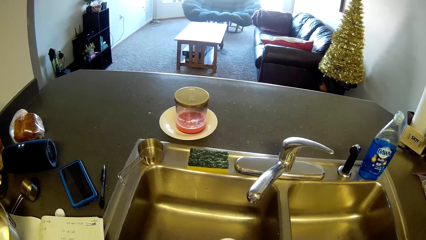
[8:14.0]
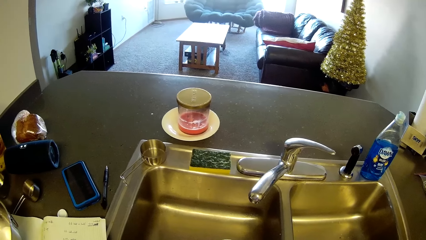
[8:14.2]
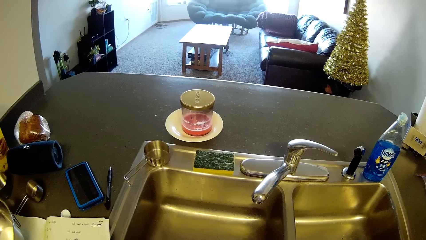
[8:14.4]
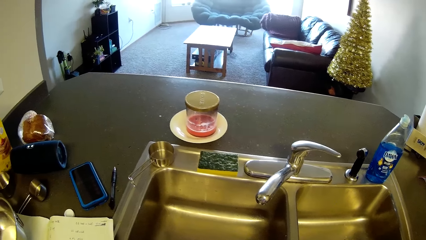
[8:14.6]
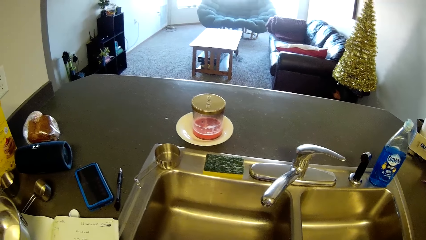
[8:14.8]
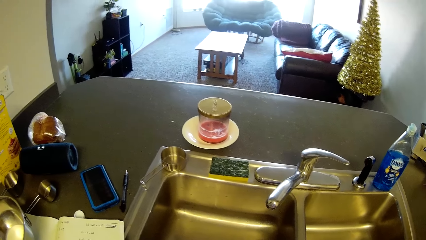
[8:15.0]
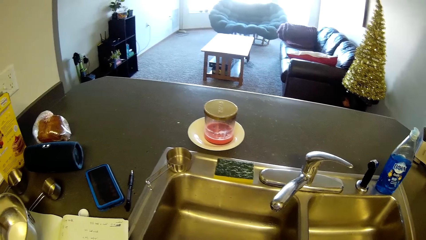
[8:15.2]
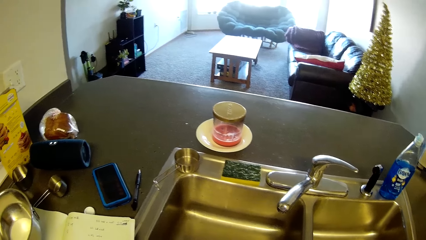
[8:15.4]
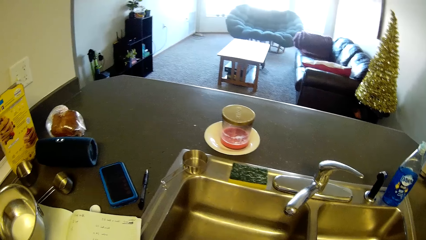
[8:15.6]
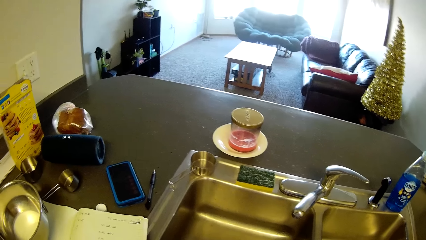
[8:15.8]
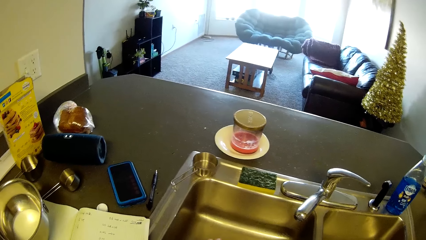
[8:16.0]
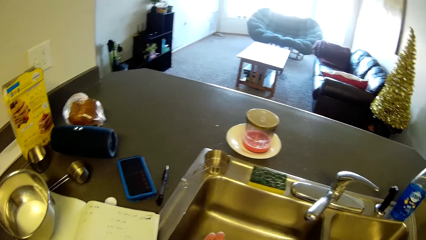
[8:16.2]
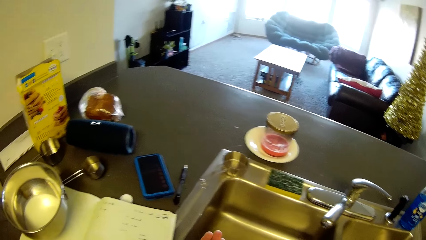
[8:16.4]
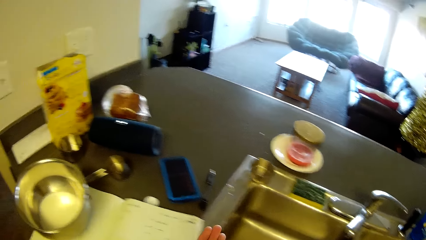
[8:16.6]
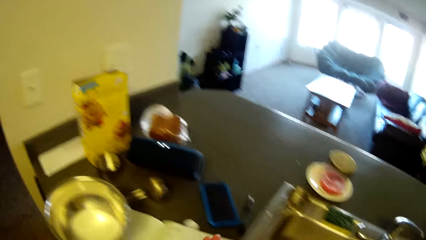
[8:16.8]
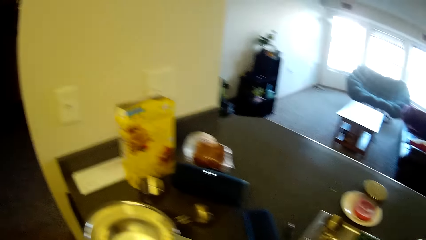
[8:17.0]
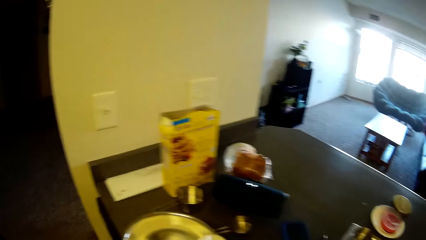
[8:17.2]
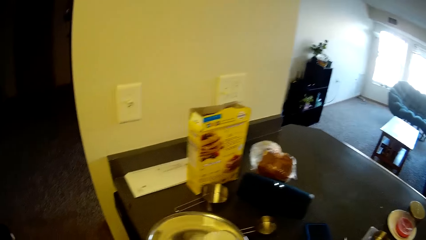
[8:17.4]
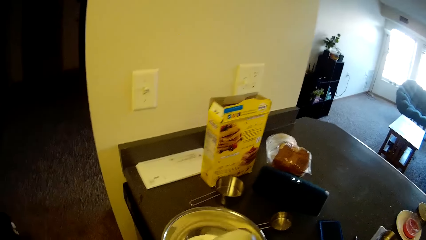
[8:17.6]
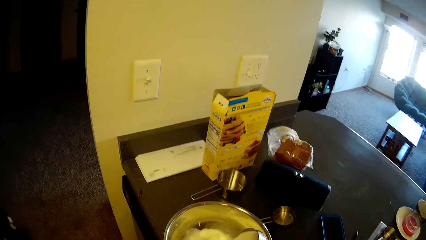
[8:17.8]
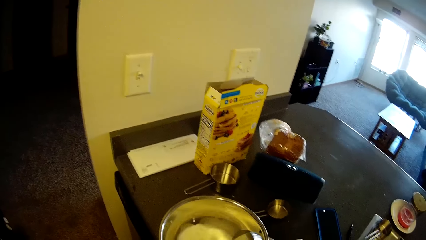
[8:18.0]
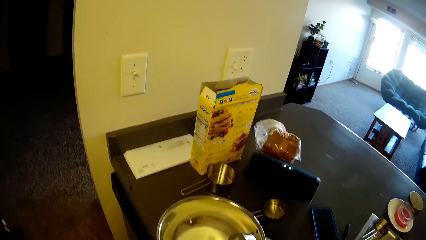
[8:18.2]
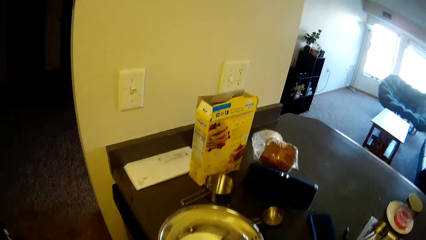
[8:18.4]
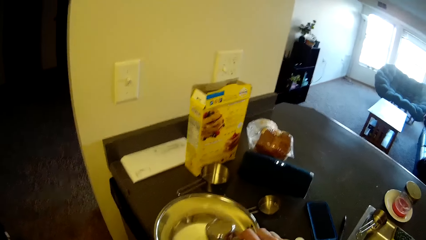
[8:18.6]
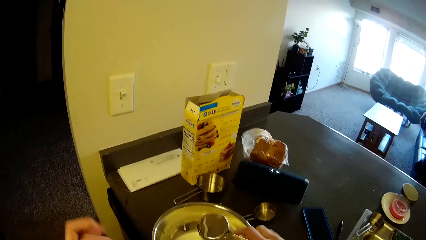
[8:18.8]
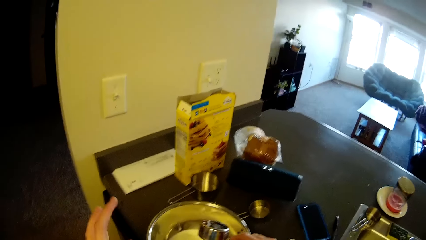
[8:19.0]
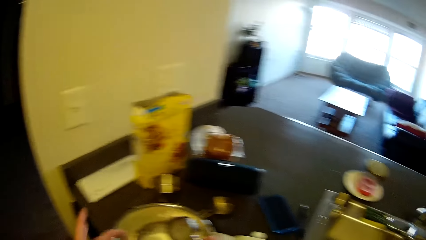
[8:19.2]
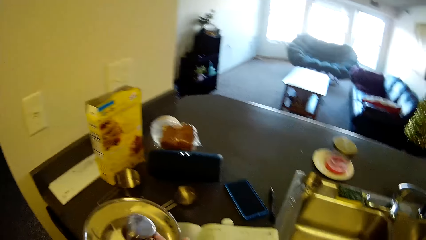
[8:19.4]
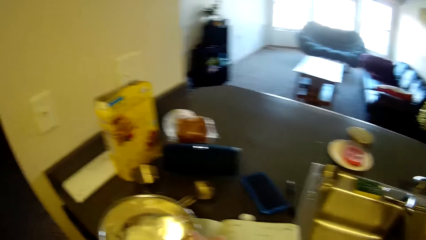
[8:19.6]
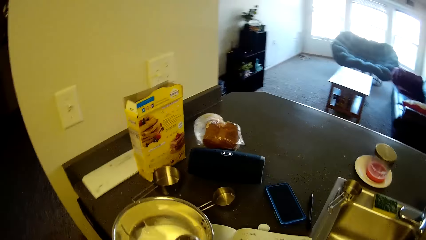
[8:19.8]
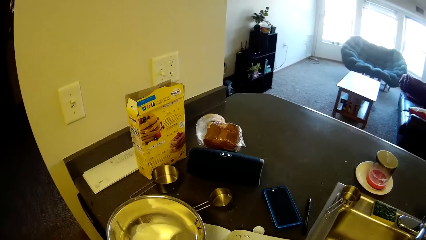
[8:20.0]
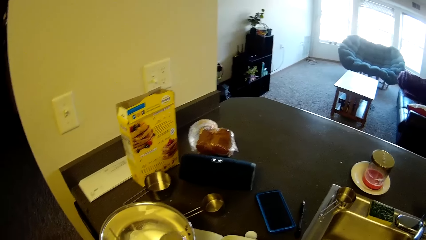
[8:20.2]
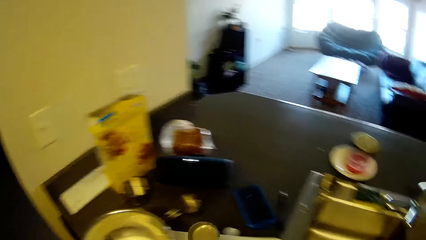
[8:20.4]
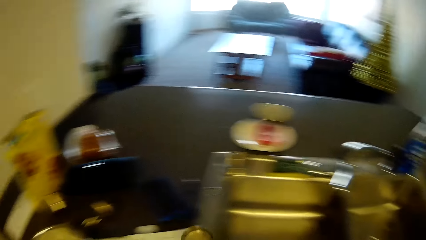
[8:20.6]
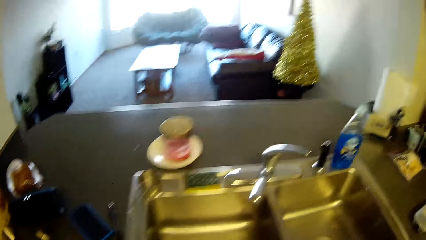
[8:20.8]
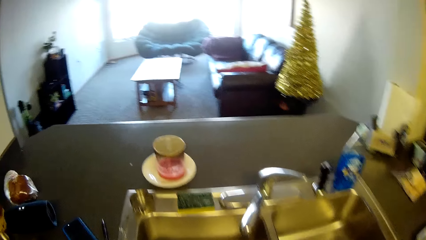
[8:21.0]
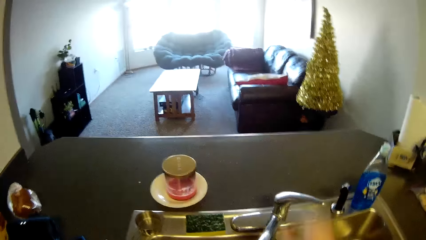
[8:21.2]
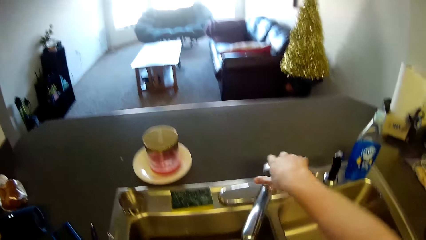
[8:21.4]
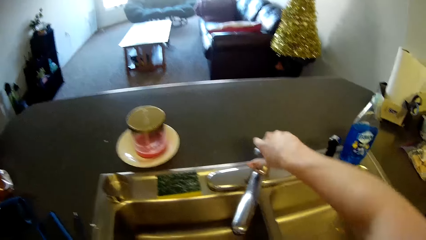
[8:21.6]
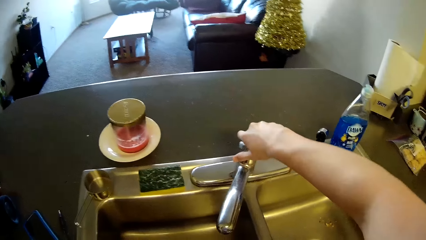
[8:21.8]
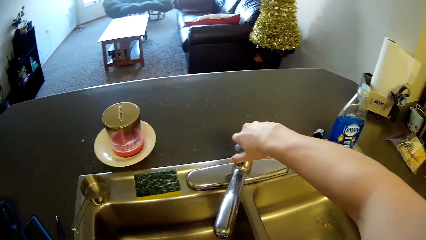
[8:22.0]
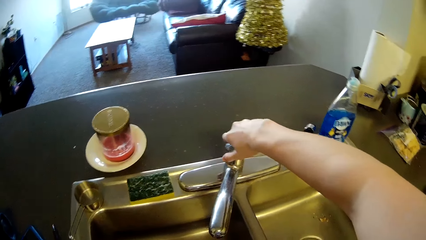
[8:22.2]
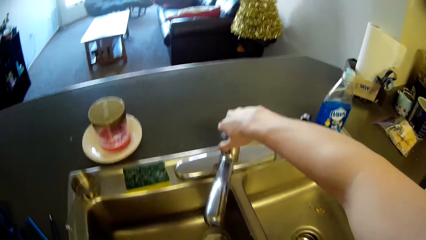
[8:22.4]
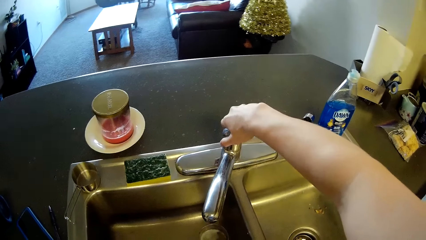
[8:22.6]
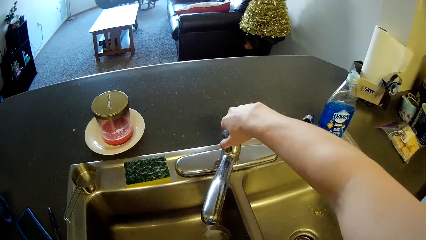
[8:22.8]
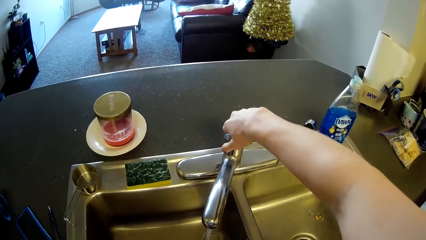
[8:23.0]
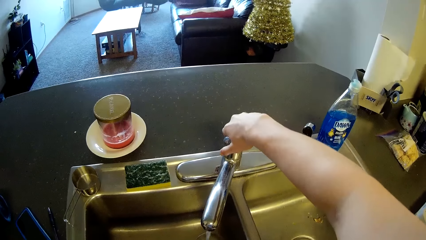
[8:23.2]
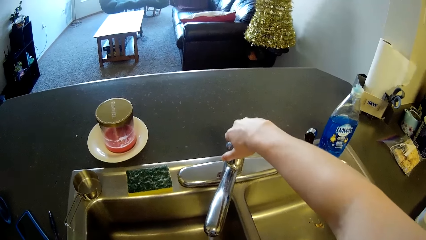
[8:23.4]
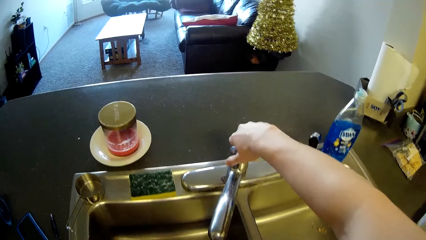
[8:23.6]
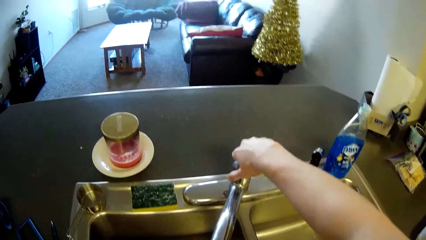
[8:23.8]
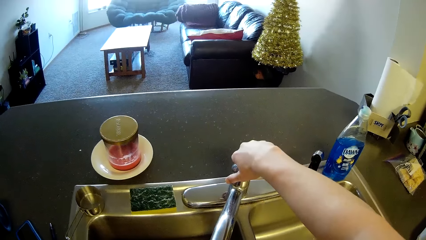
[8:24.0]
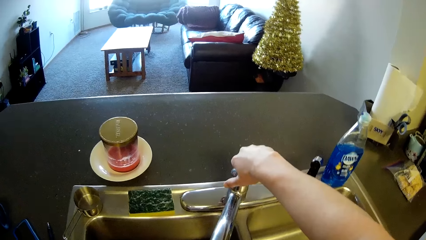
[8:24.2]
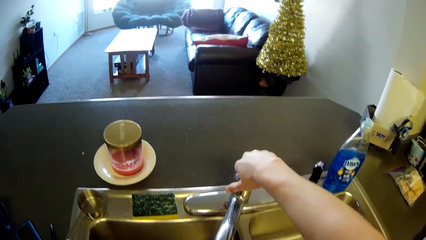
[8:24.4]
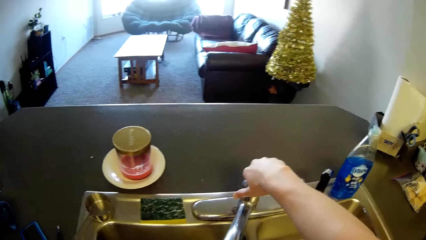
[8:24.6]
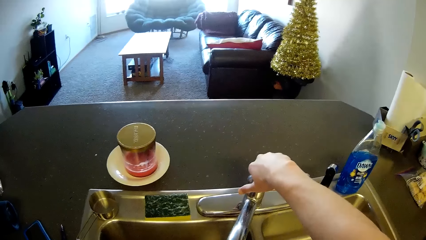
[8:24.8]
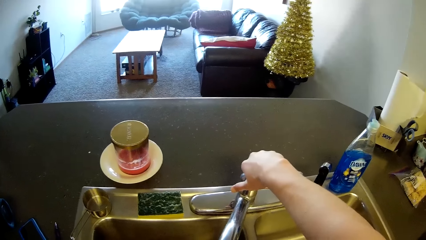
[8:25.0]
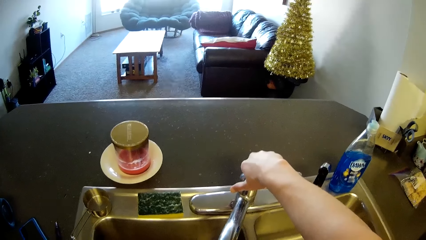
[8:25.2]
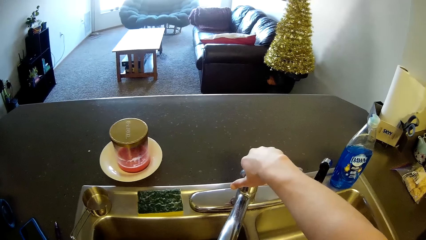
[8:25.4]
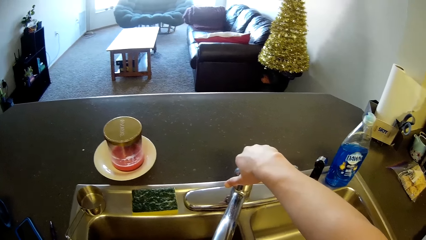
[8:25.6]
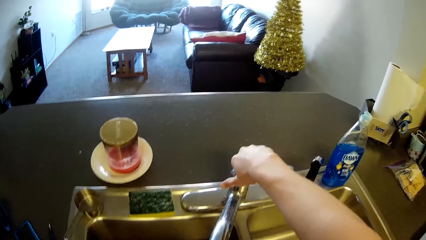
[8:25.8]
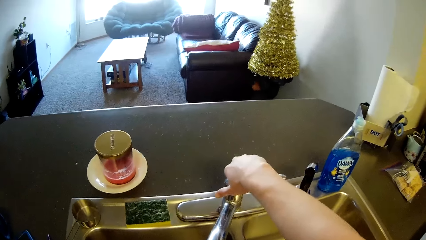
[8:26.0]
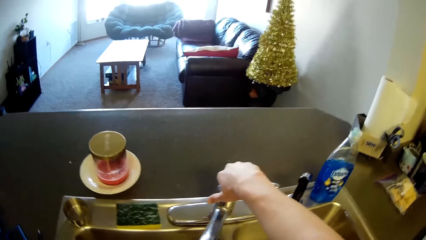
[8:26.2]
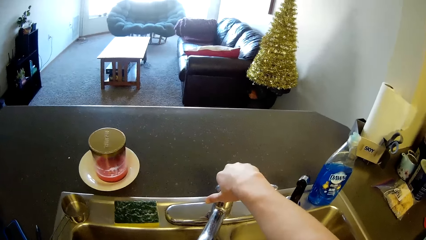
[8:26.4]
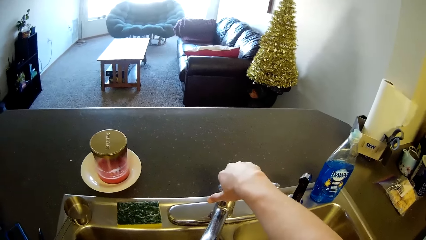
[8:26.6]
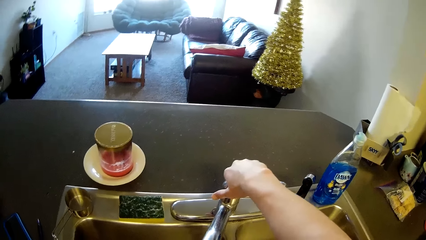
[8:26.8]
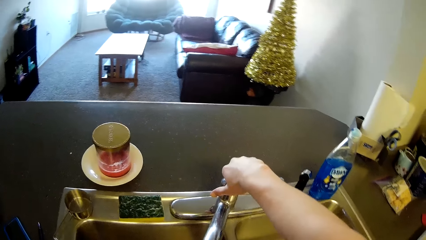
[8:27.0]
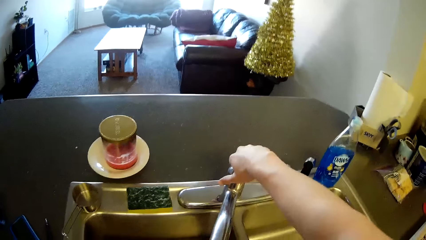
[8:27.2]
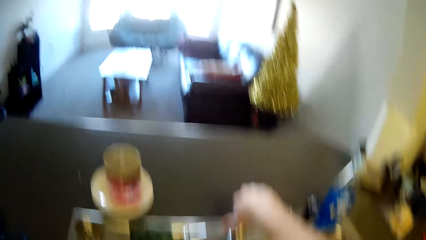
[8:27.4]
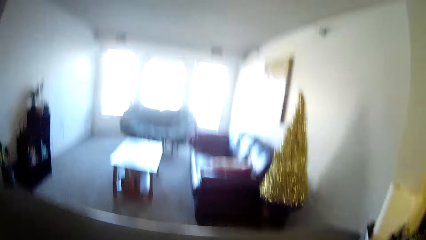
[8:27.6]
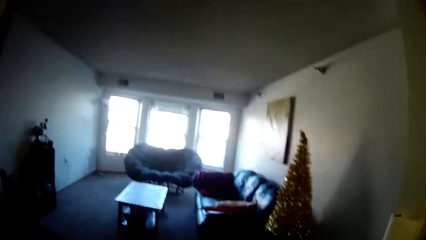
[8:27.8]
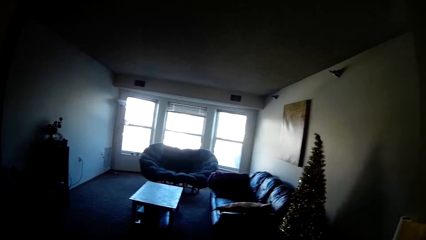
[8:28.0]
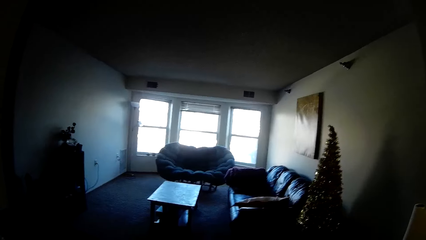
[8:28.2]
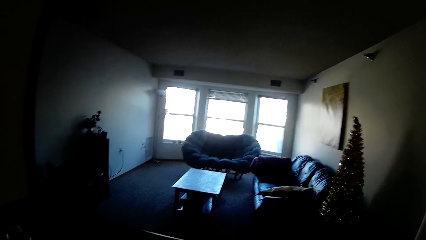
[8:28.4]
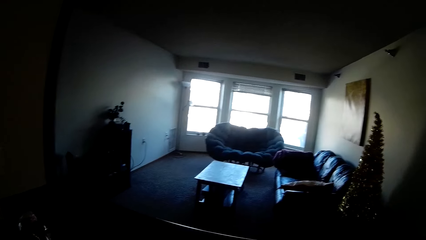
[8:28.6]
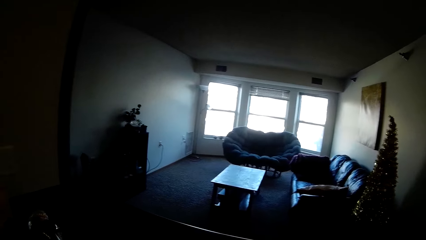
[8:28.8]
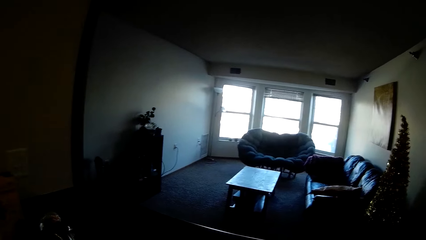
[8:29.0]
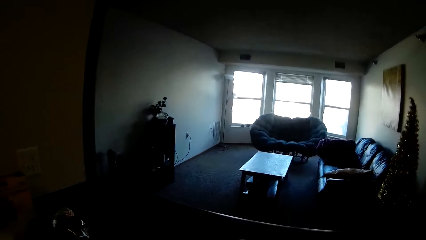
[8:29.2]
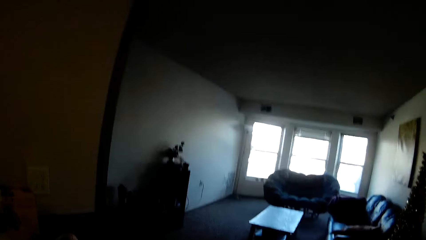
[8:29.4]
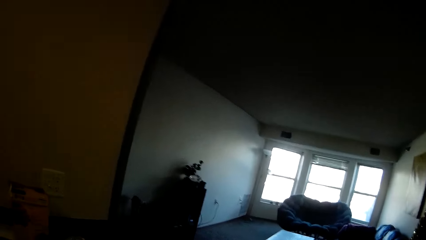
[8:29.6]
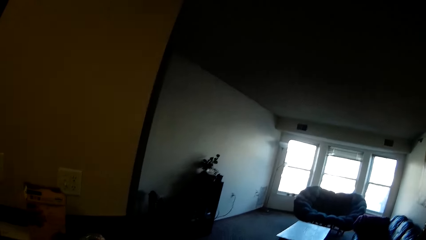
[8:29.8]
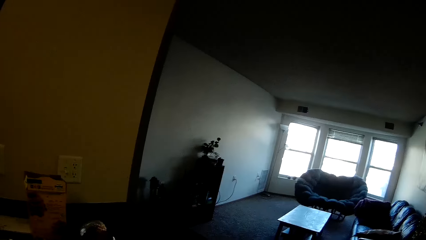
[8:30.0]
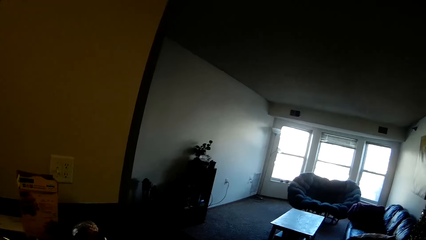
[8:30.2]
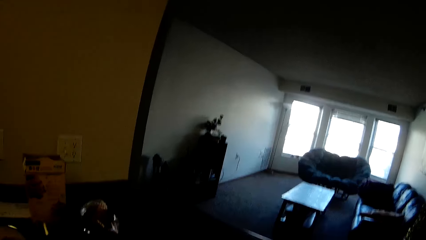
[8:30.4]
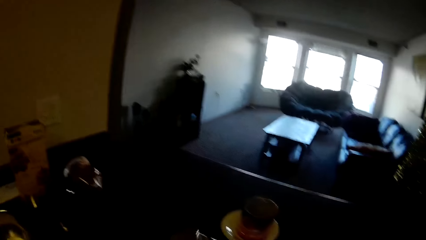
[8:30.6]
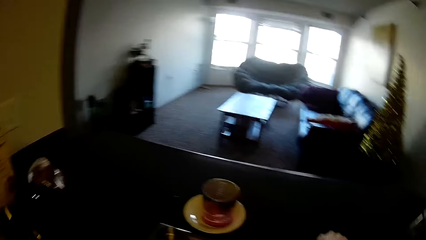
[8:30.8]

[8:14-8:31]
The camera wearer moves towards the pot. They pour milk from the stainless measuring cup into the stainless bowl. They shake the milk pot. They turn on the tap. They fetch water into the stainless measuring cup. They rinse the milk pot. They look at the sitting area.
